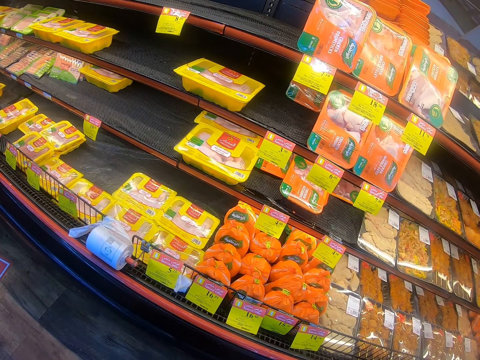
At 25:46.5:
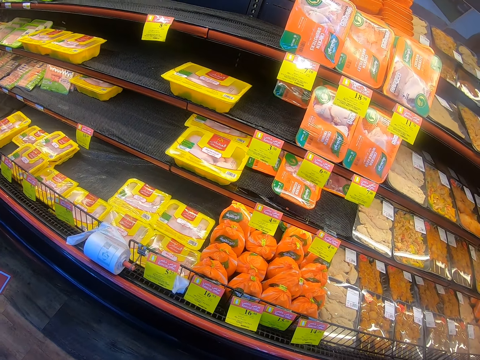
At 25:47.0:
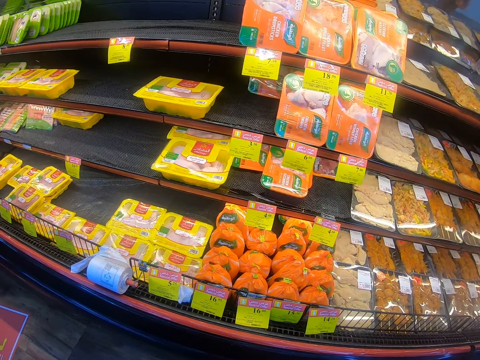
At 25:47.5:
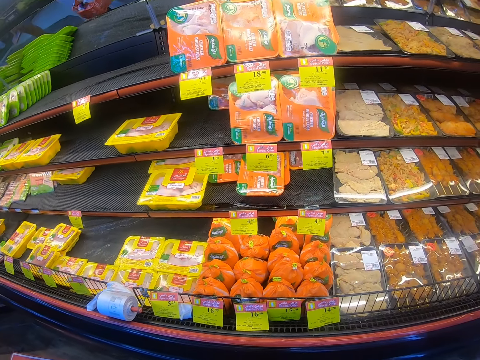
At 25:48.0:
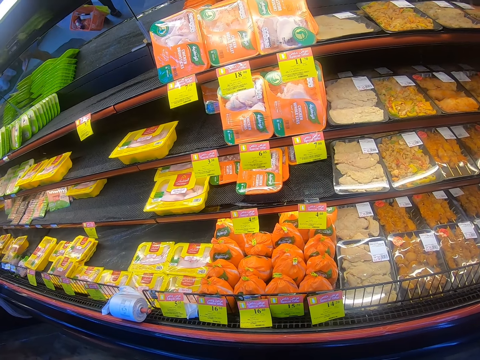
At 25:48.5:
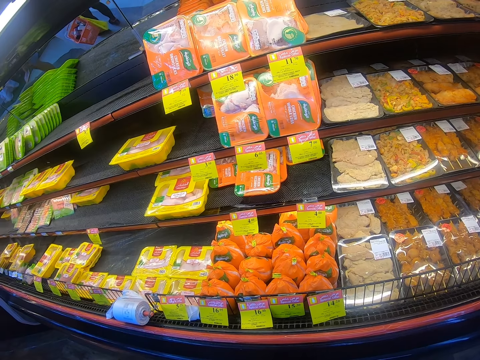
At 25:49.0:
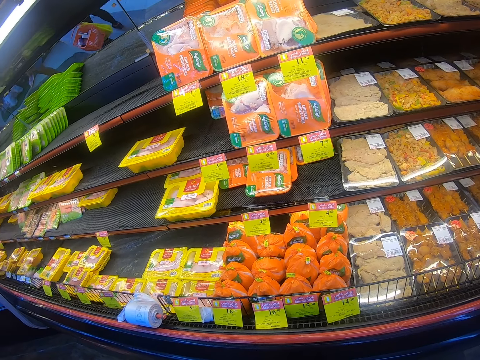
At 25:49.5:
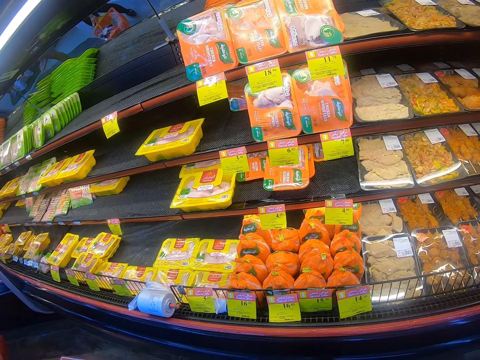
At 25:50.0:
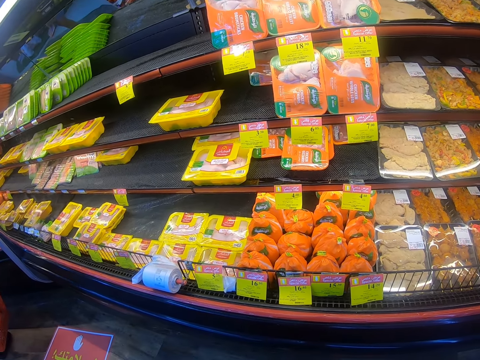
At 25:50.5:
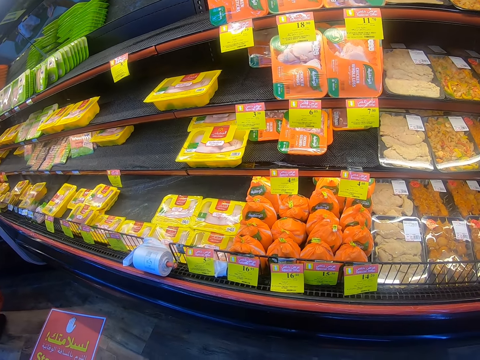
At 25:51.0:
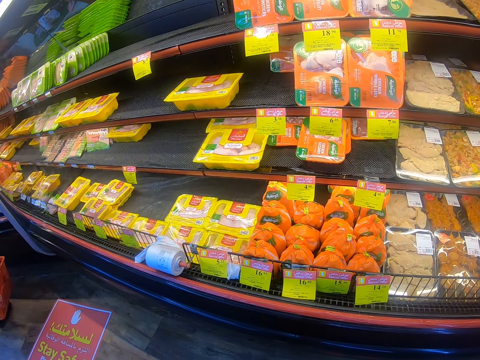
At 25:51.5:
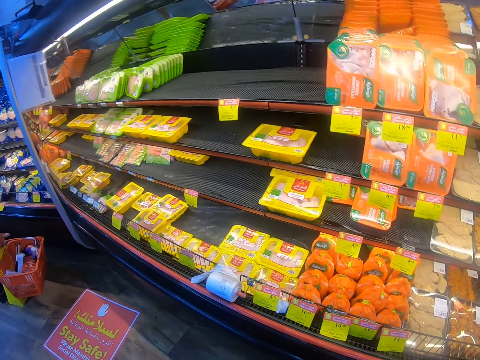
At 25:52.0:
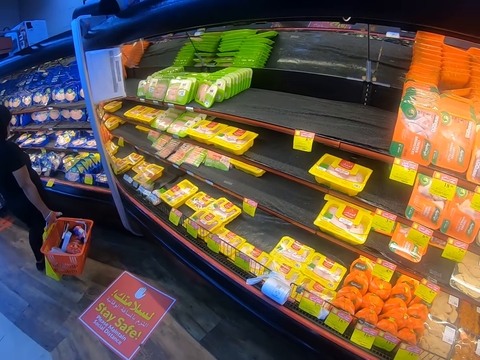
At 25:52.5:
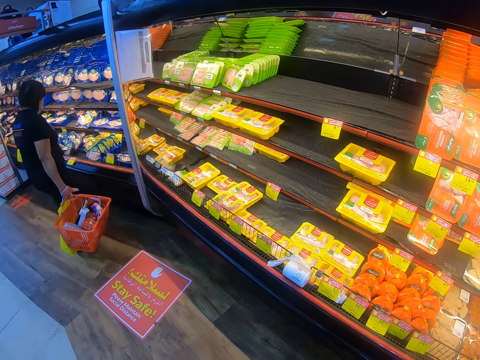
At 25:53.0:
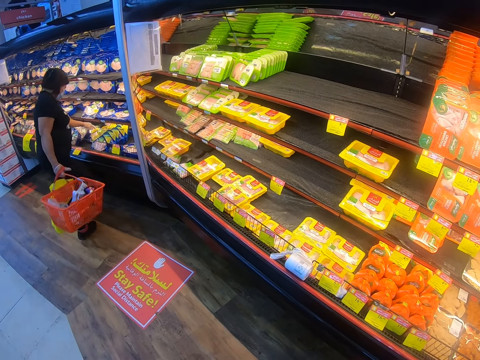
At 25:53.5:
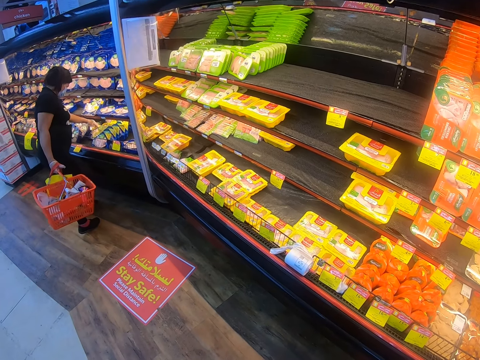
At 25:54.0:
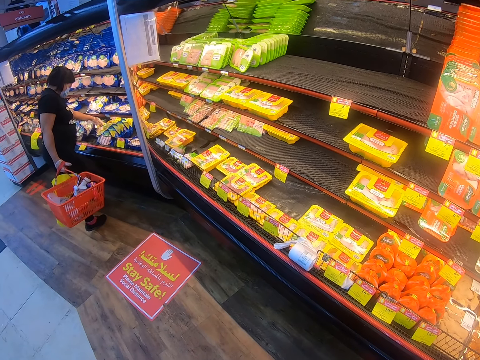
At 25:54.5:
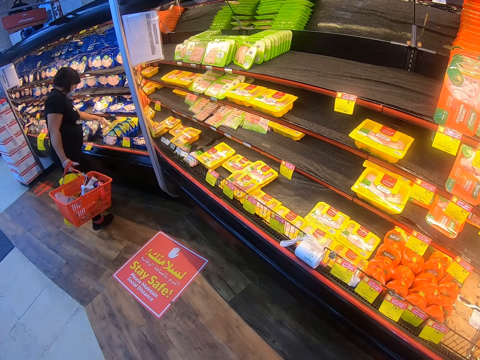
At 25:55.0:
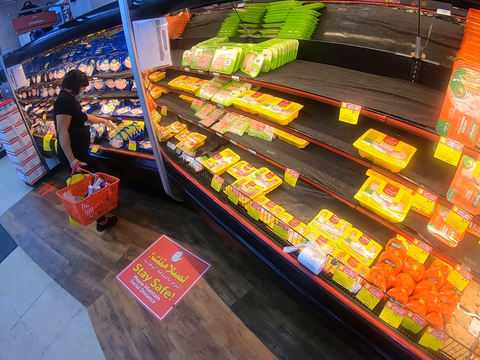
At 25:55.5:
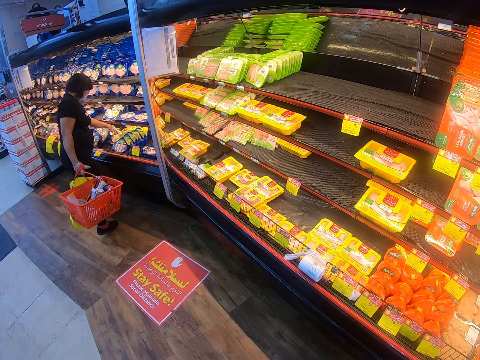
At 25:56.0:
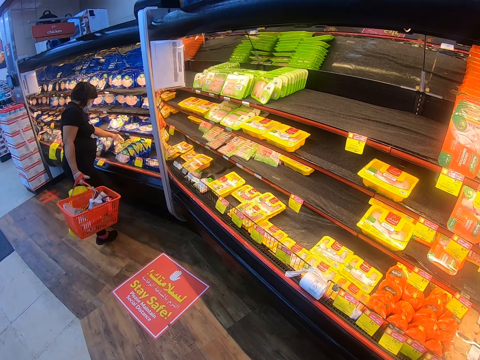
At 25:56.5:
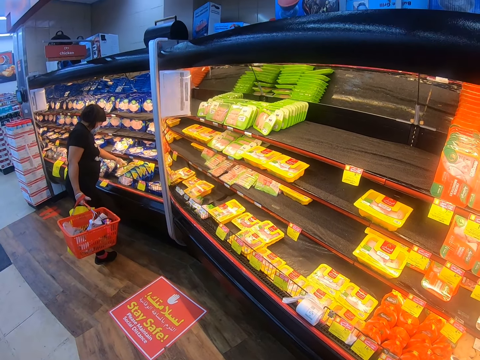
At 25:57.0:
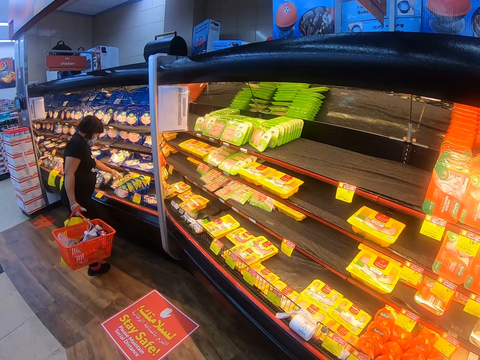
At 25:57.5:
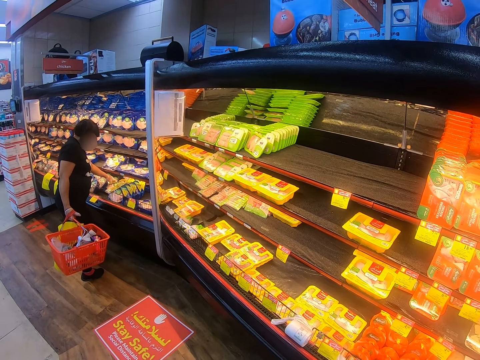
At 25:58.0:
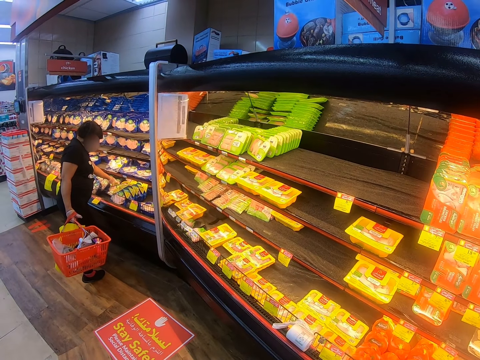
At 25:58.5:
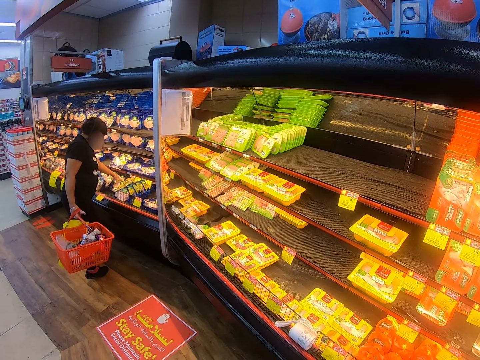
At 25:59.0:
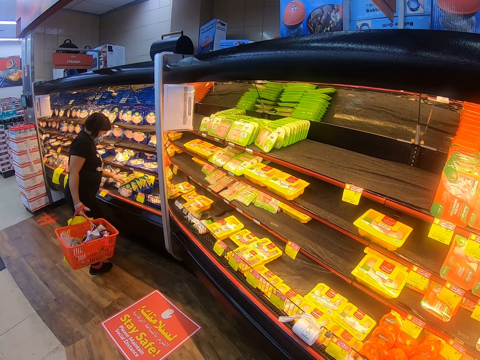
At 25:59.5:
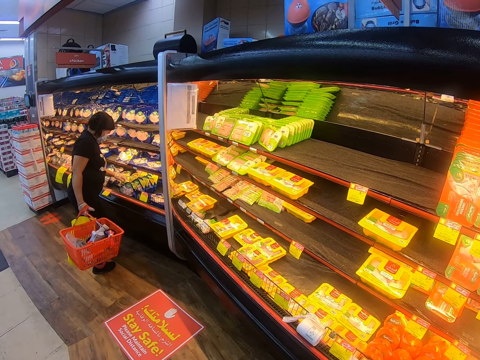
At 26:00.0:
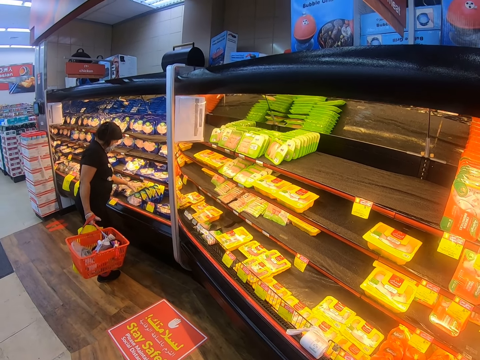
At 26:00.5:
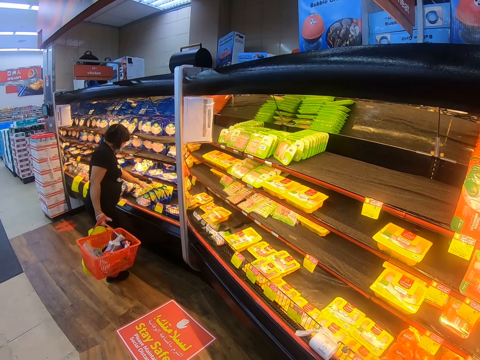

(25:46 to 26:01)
A lady picks the packets. The camera wearer looks around.

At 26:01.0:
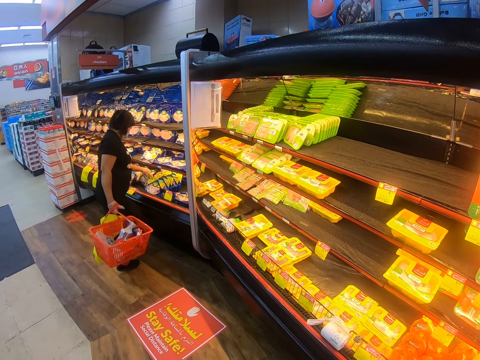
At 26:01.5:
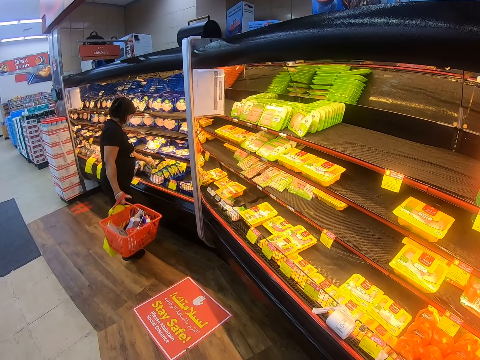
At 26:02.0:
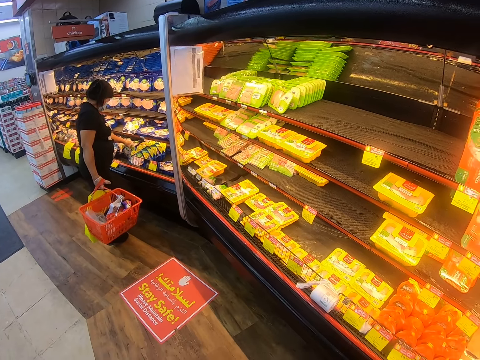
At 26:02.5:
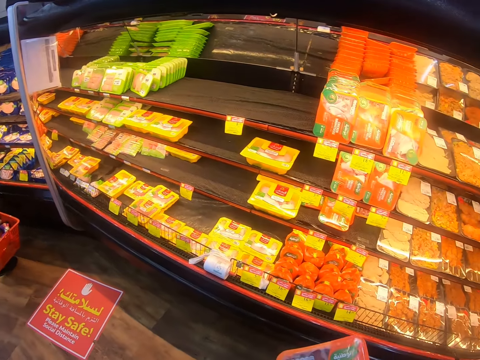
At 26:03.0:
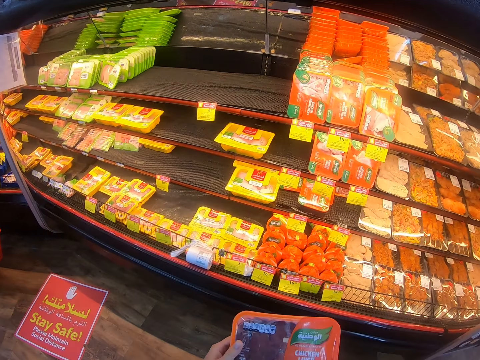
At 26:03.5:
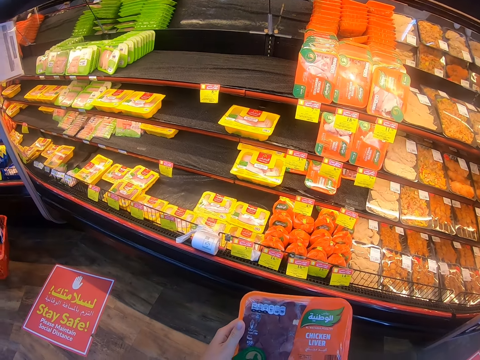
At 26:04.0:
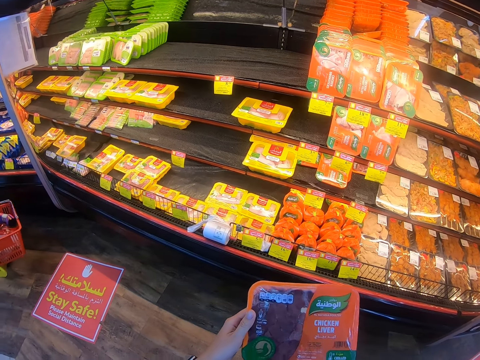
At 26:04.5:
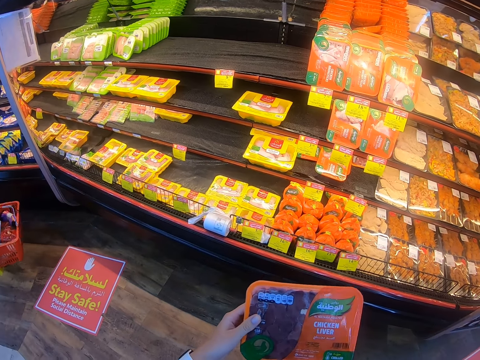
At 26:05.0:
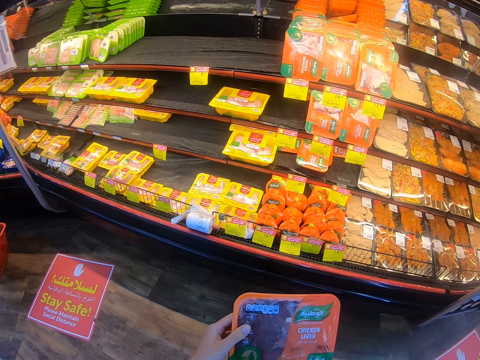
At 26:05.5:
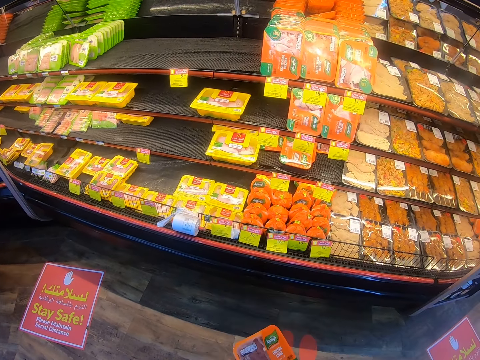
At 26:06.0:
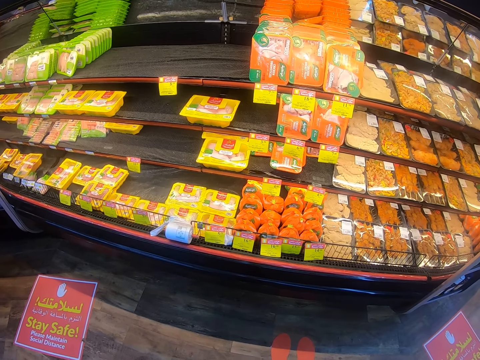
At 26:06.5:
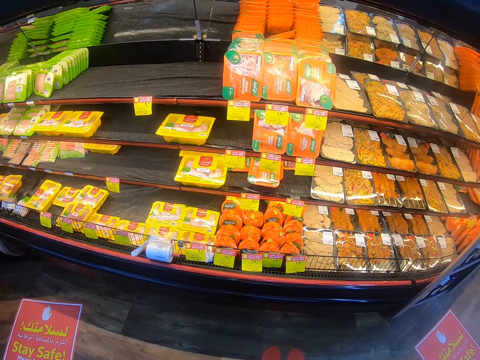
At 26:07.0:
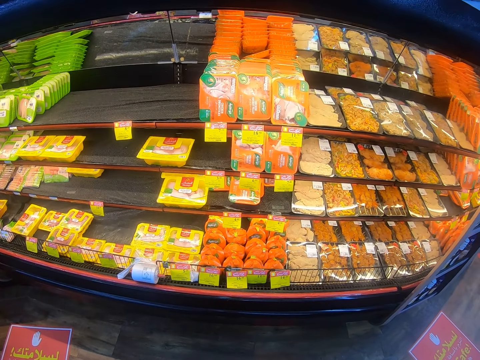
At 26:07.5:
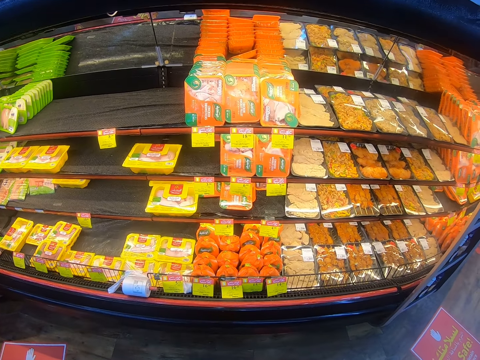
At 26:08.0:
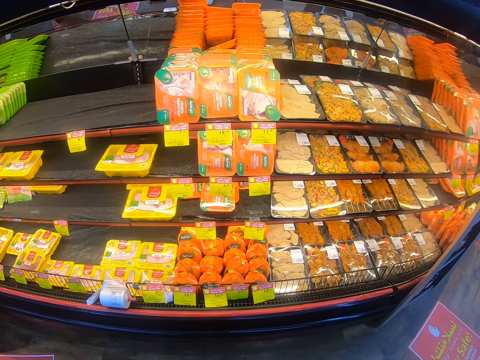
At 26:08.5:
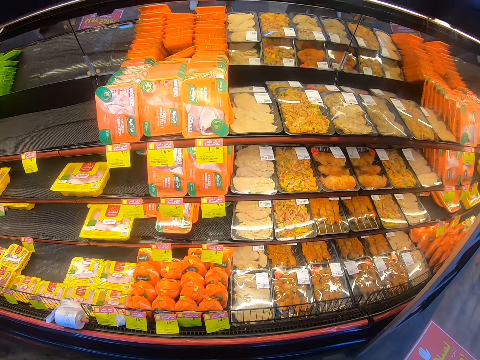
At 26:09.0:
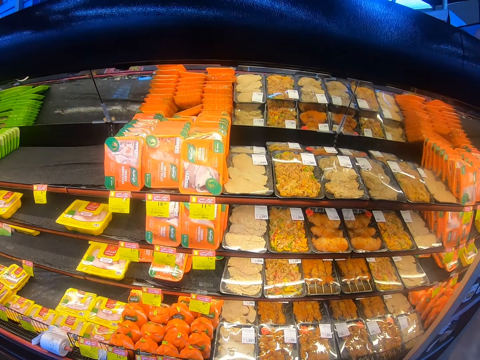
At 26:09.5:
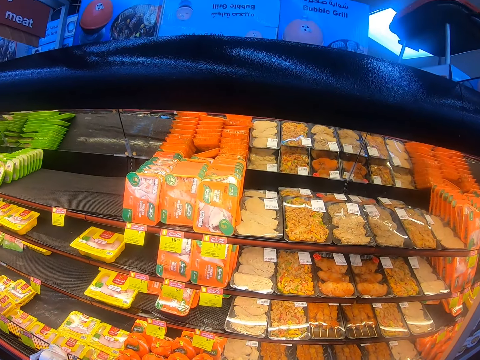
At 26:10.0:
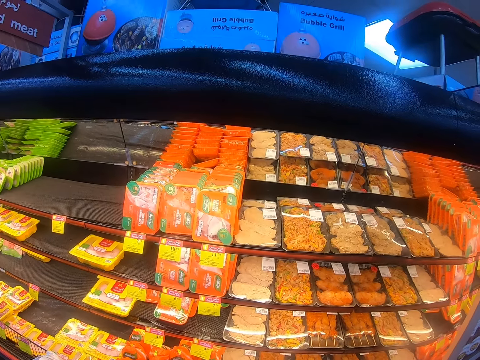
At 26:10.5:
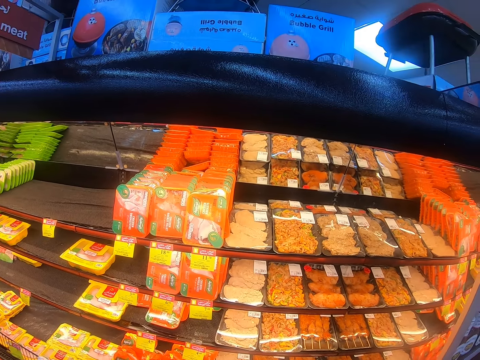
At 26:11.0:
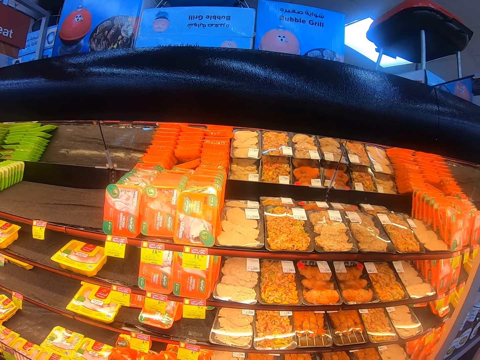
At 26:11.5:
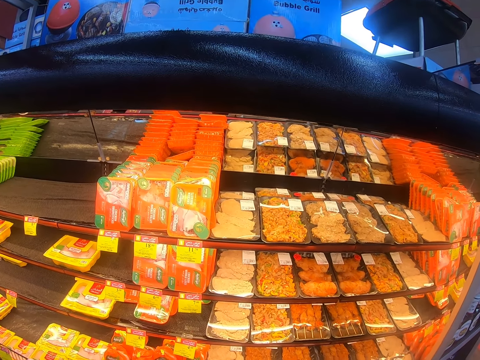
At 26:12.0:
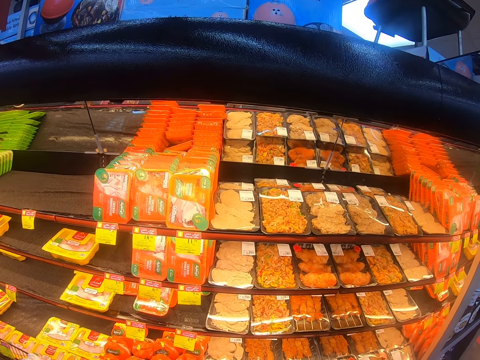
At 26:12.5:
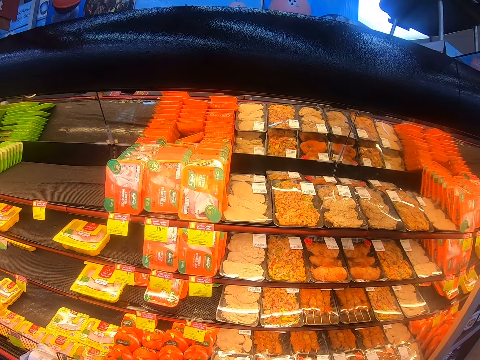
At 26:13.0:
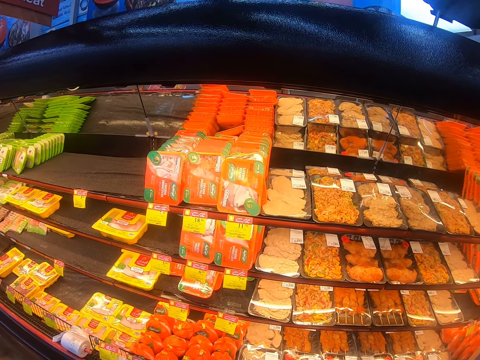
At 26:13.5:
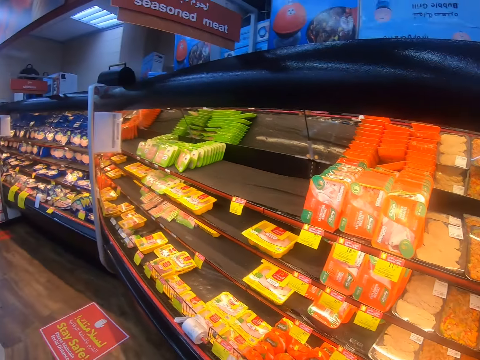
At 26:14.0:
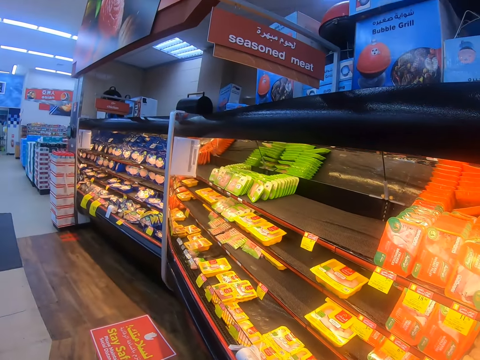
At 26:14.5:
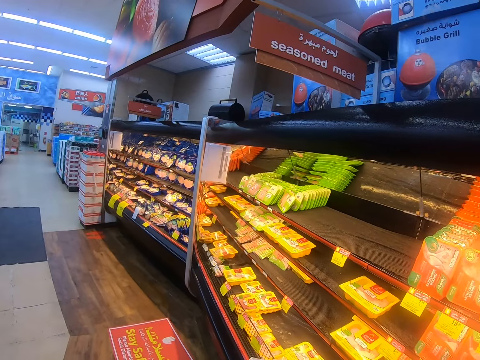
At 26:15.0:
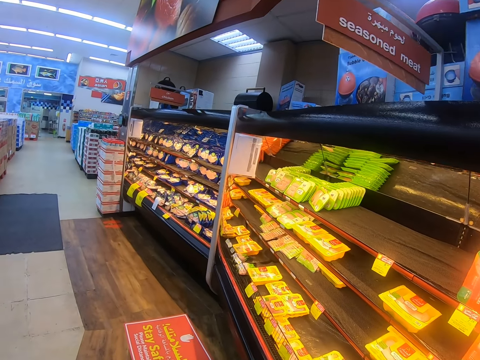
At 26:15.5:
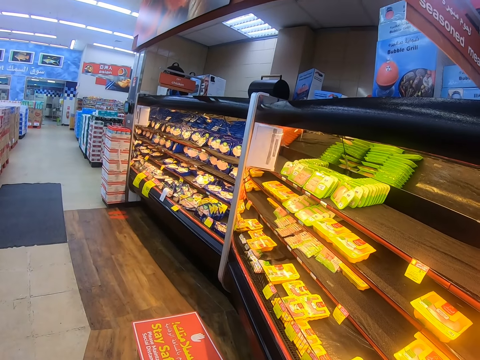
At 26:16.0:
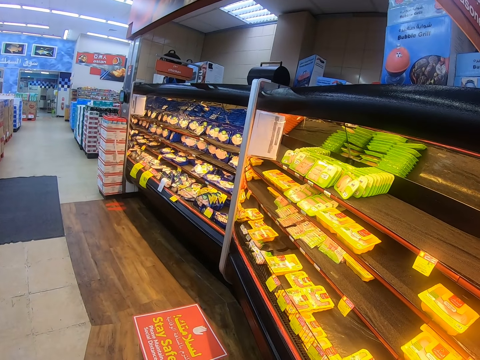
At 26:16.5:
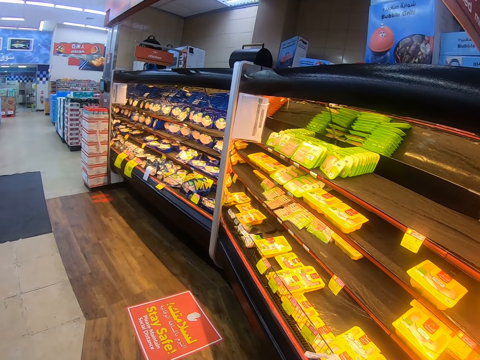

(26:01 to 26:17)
The camera wearer looks at the container. They look at the shelf. They look around.
